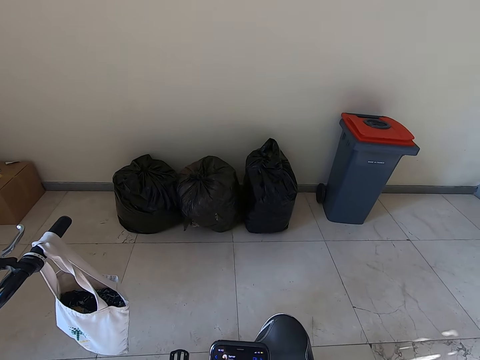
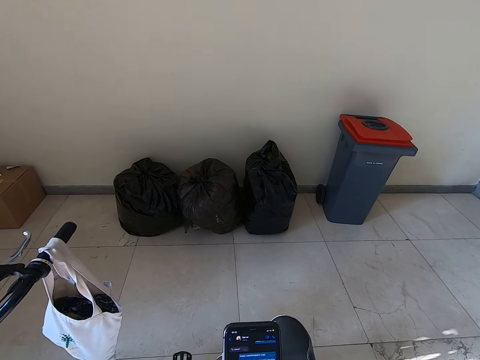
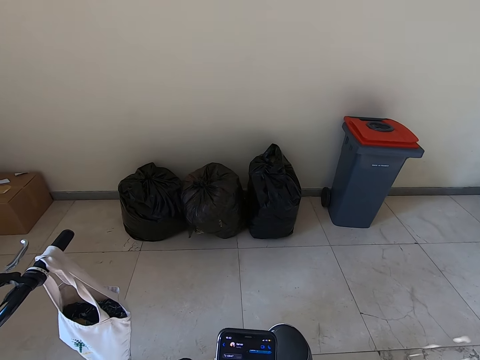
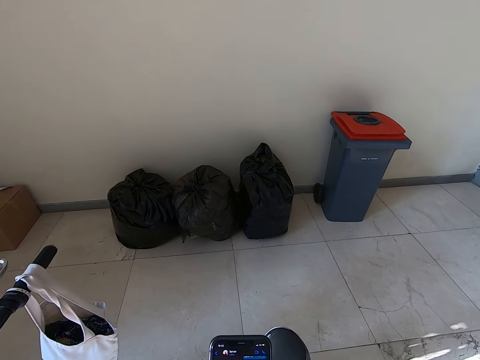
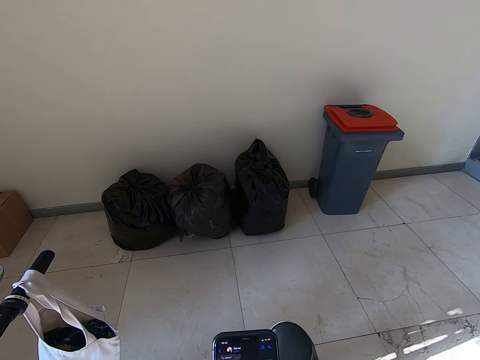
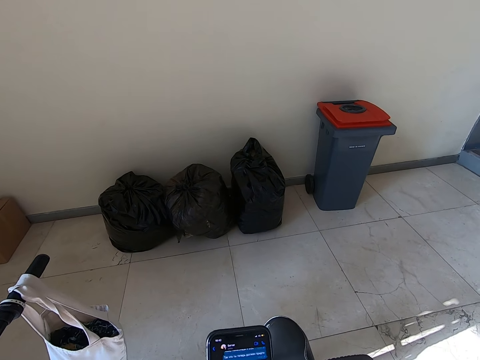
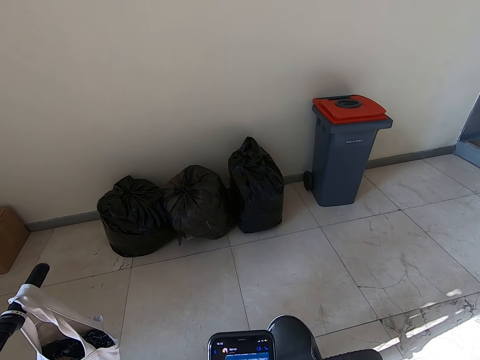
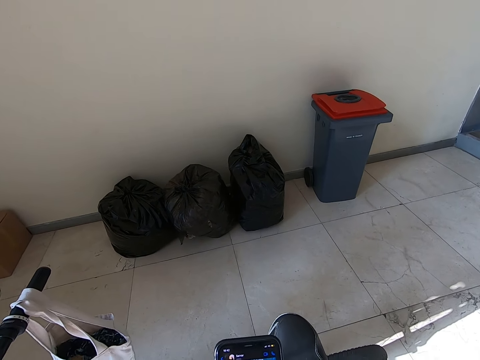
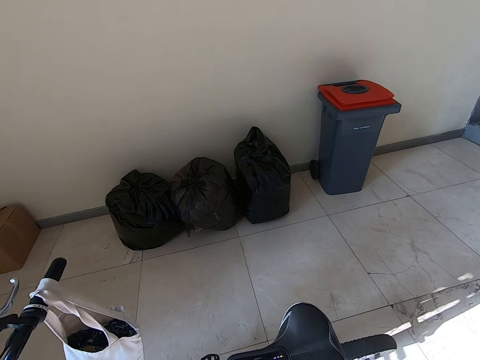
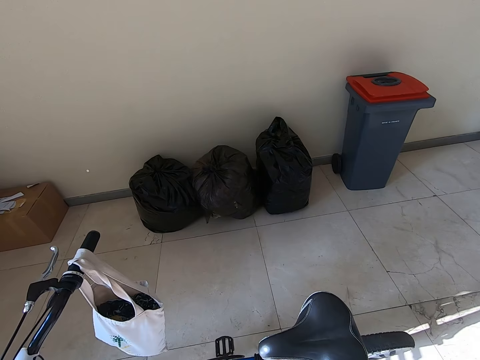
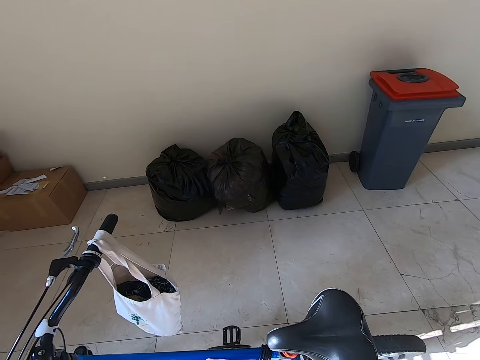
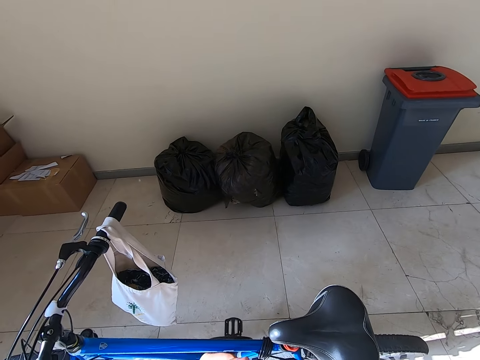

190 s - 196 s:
The camera wearer dials the phone.

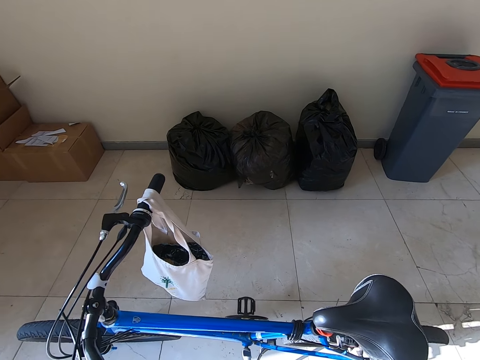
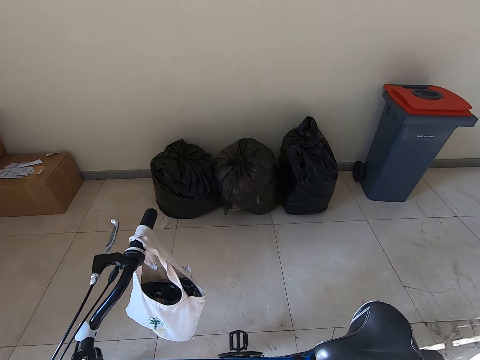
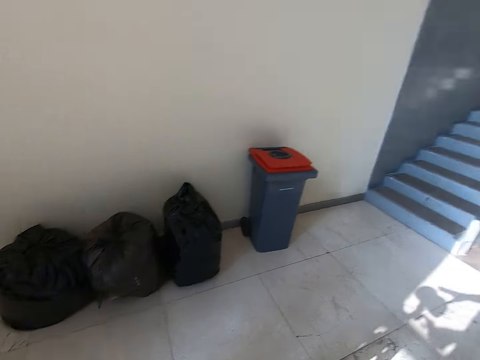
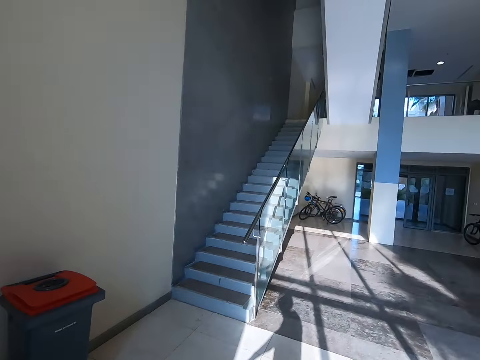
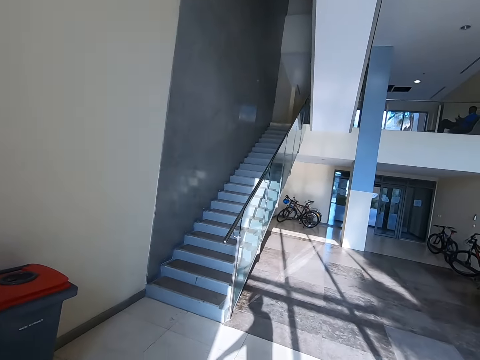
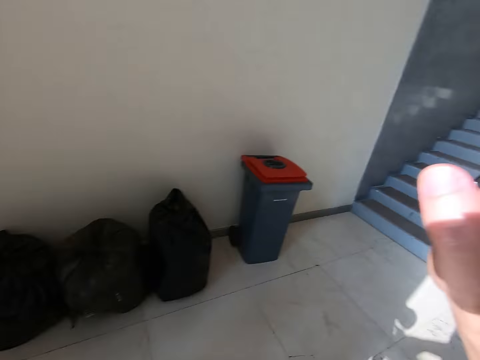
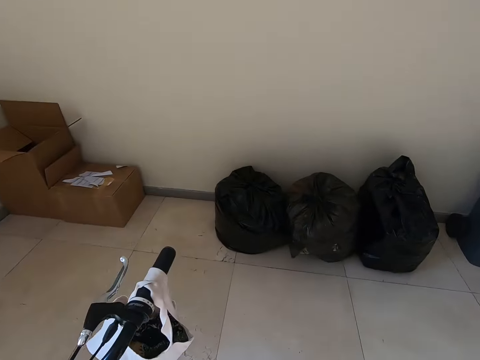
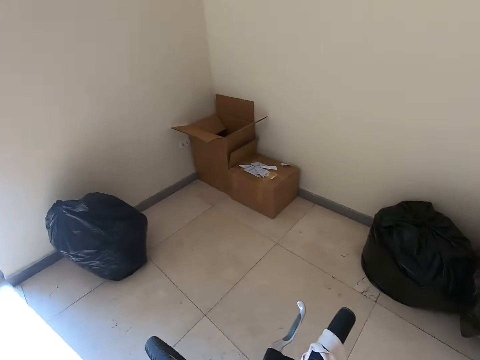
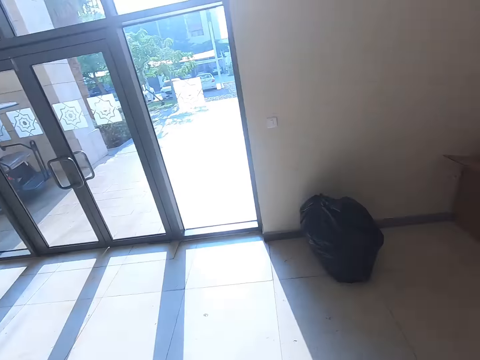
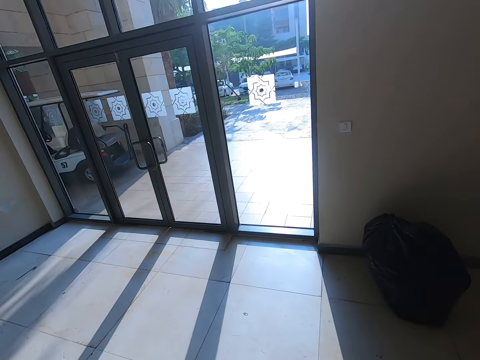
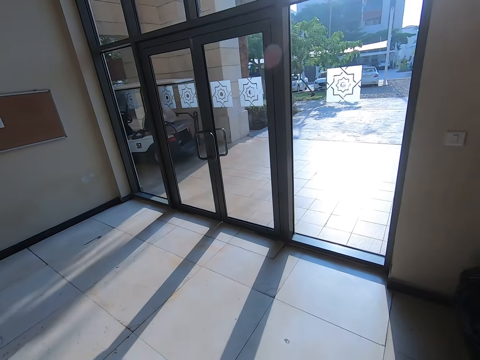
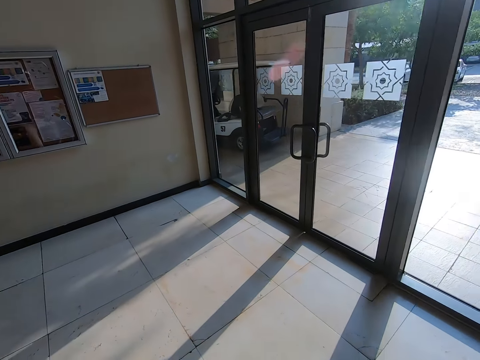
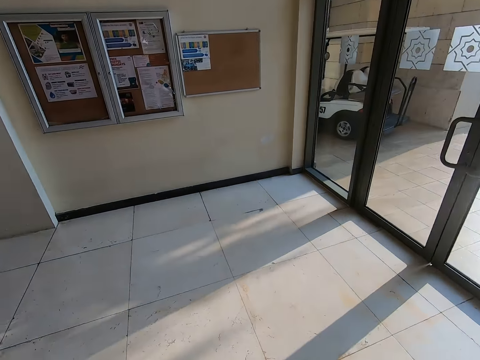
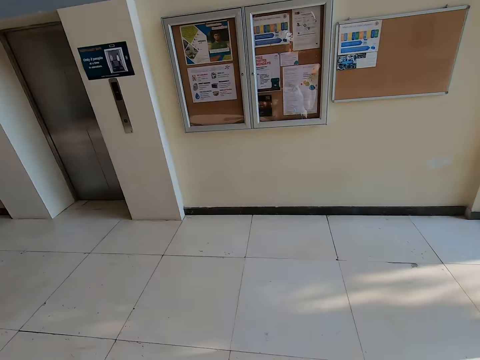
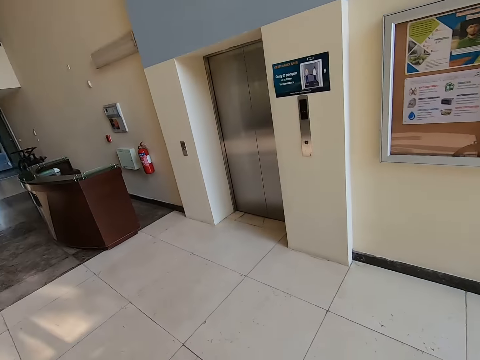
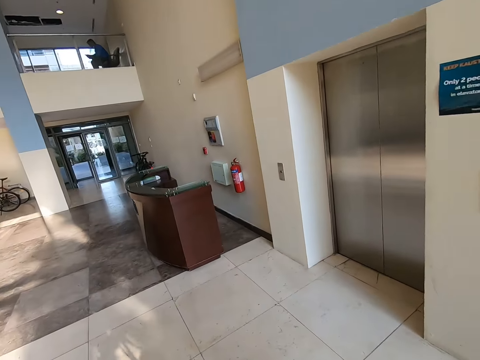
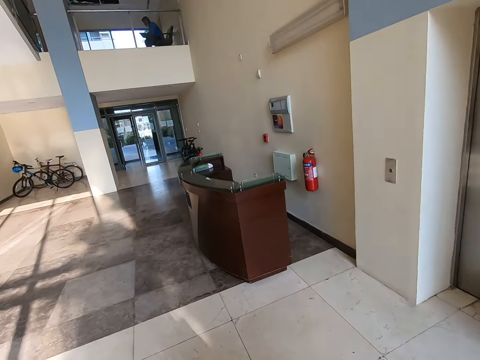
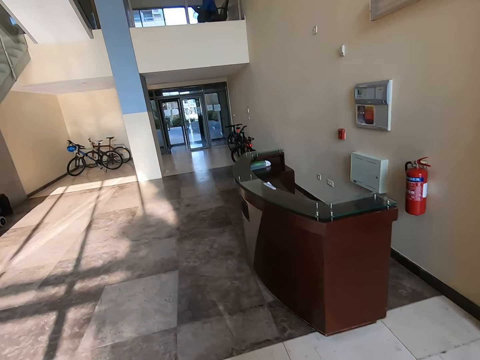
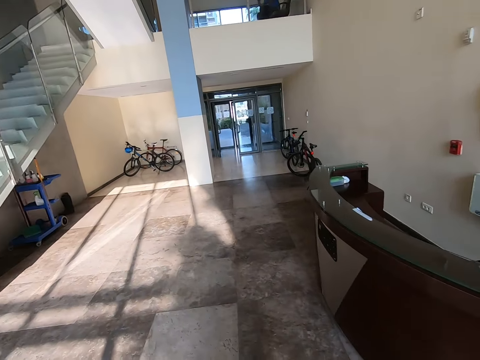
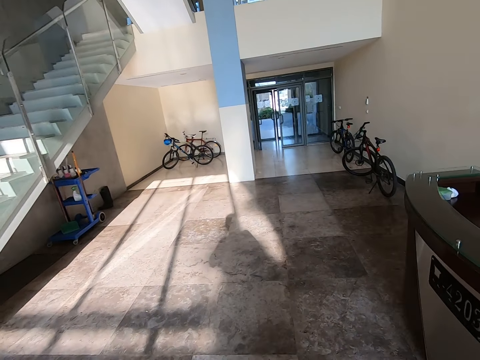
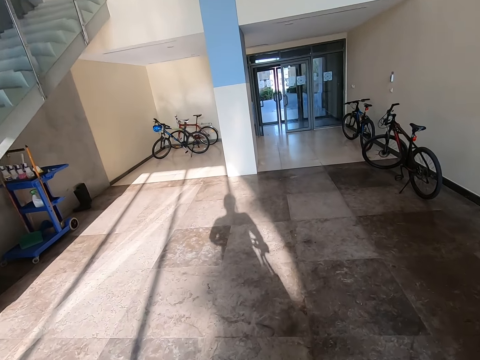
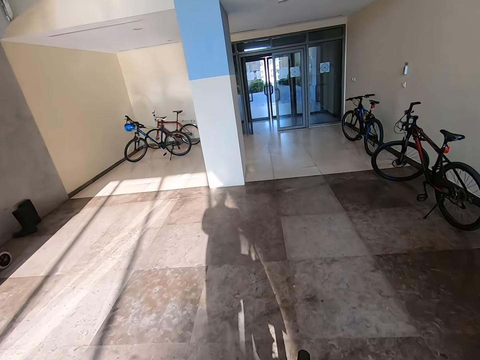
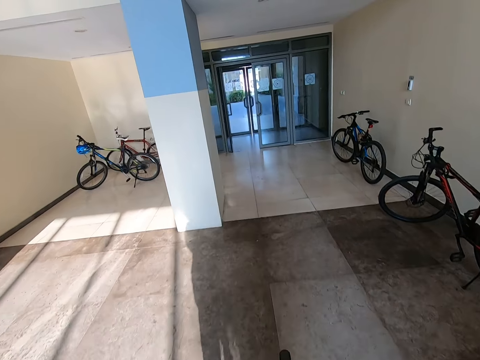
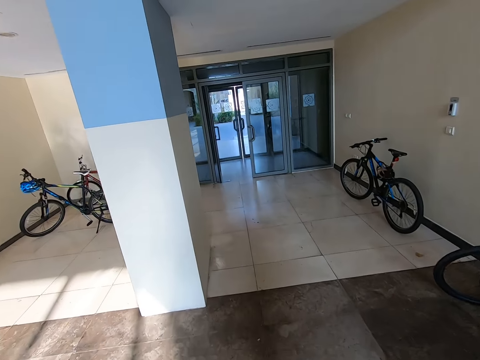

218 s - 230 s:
The camera wearer looks around the room. They cycle to the door.

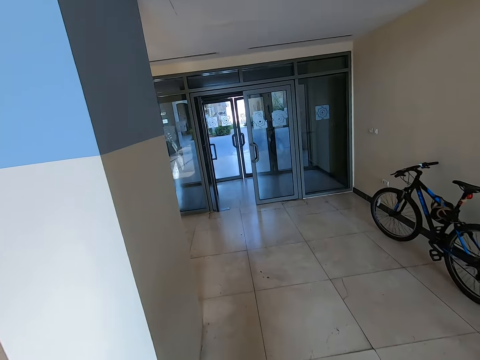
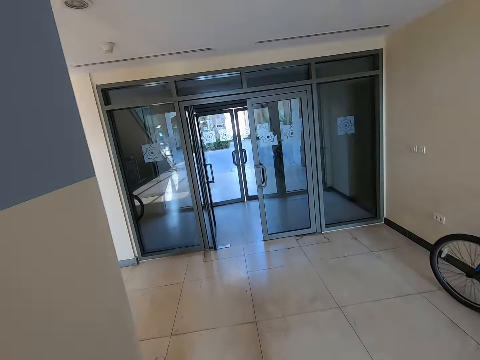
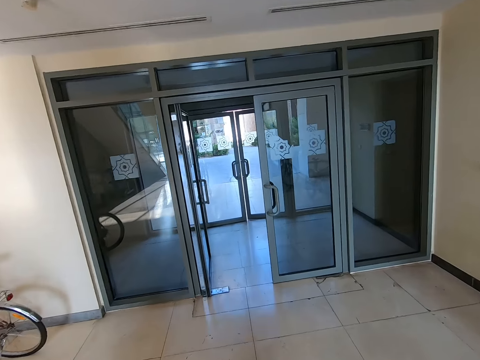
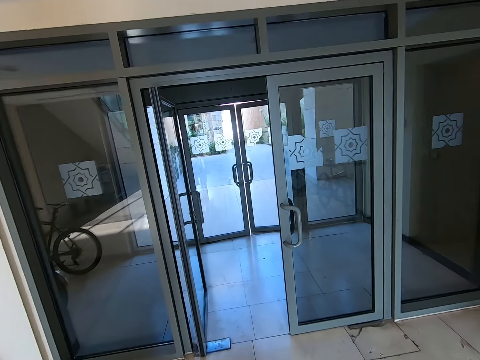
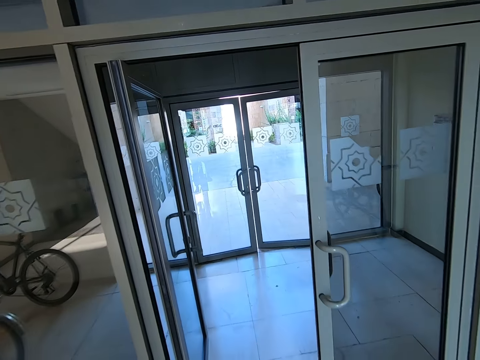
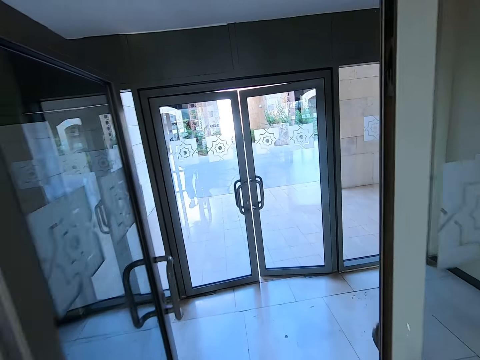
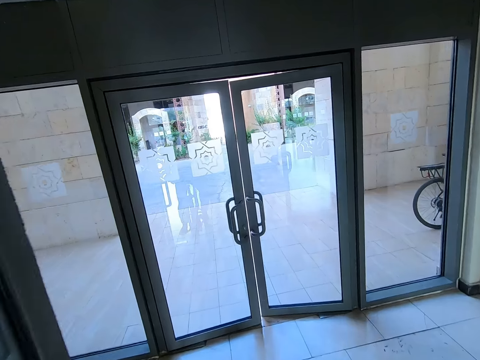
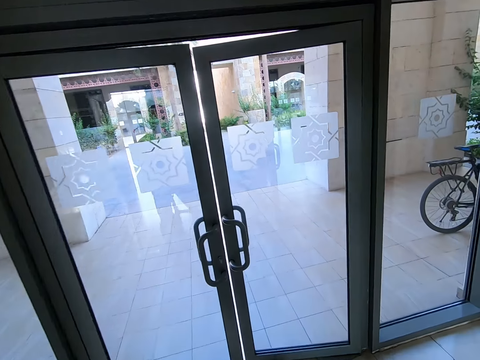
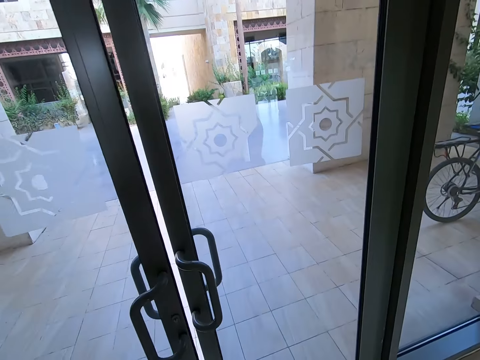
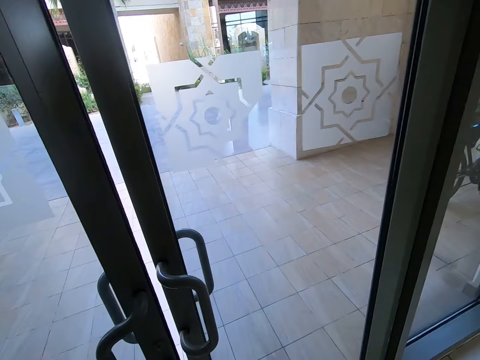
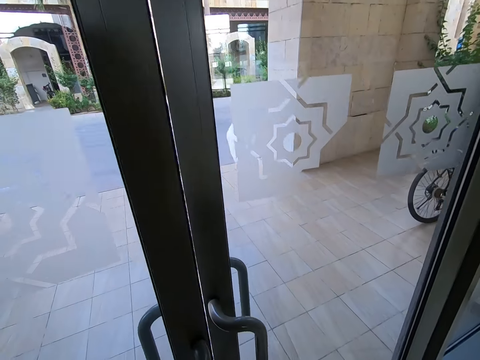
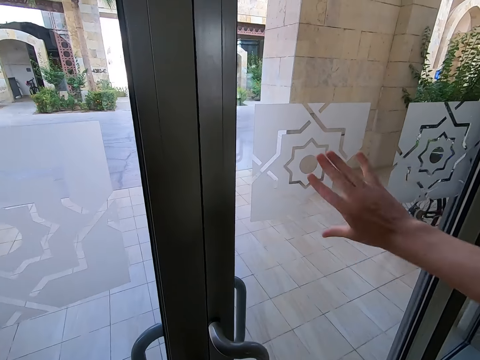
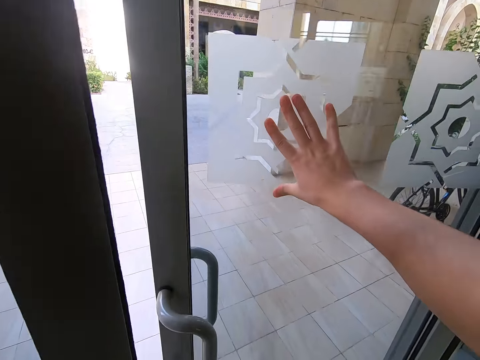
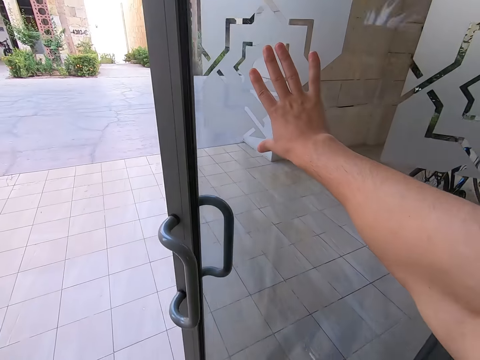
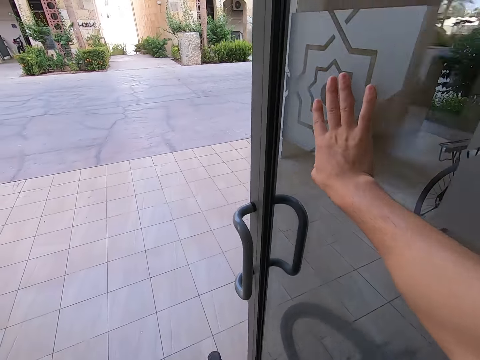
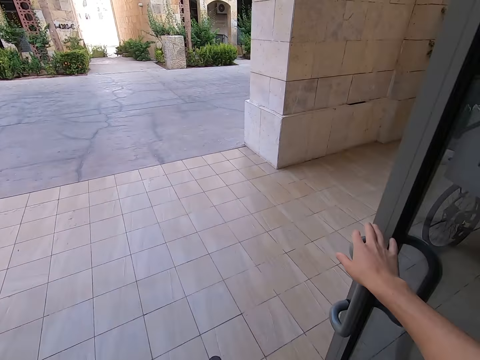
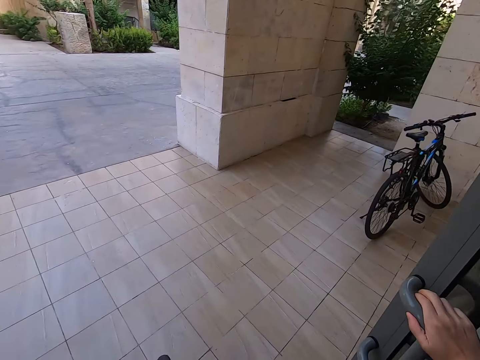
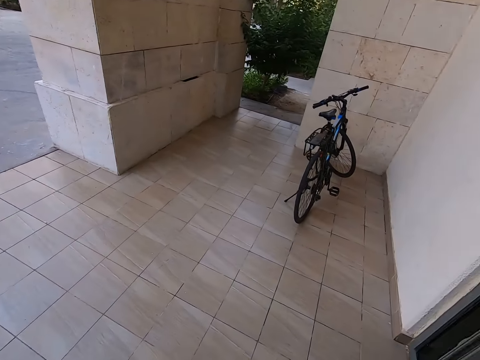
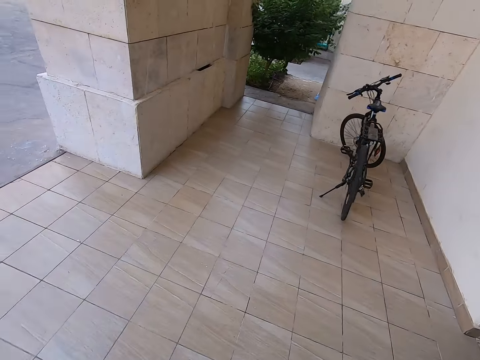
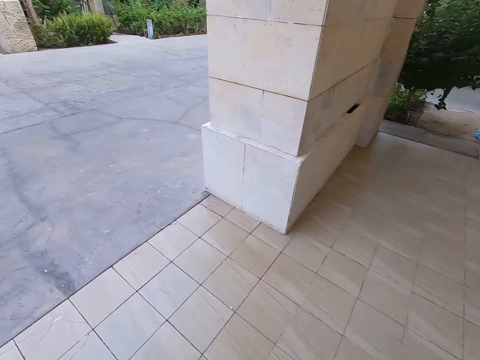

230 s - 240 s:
The camera wearer opens the door. They recycle the bicycle.
